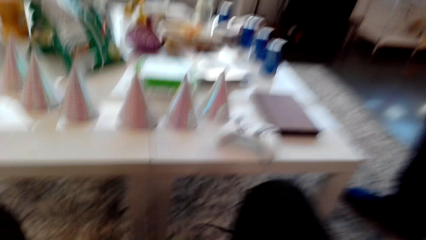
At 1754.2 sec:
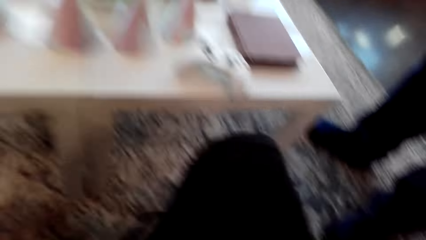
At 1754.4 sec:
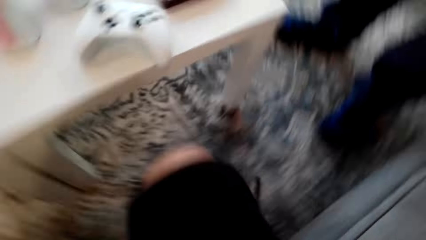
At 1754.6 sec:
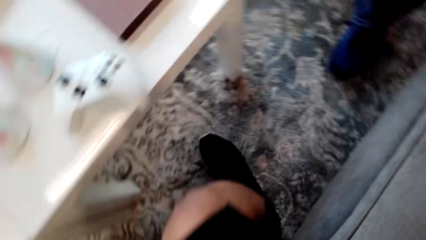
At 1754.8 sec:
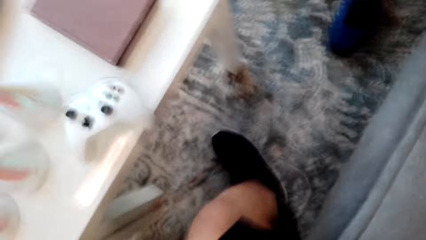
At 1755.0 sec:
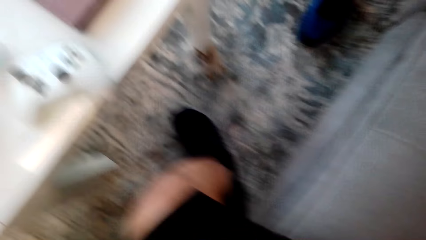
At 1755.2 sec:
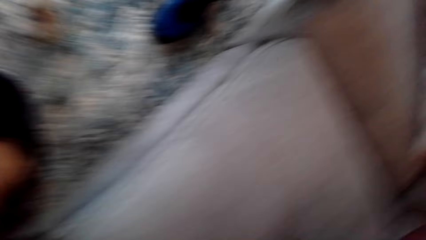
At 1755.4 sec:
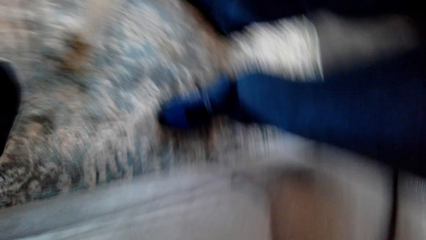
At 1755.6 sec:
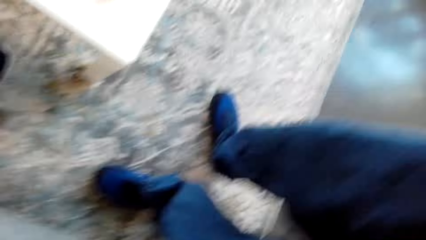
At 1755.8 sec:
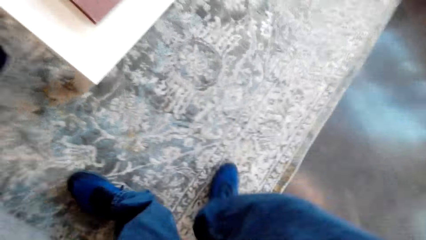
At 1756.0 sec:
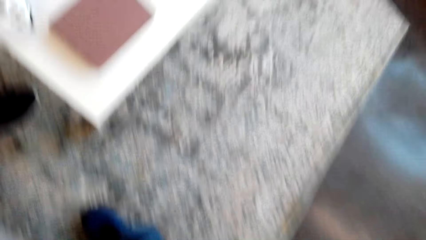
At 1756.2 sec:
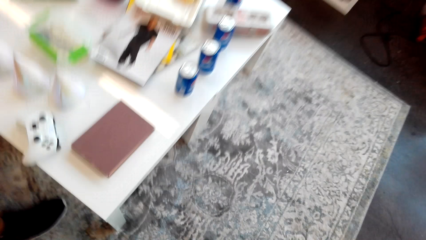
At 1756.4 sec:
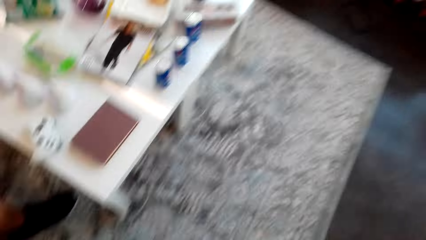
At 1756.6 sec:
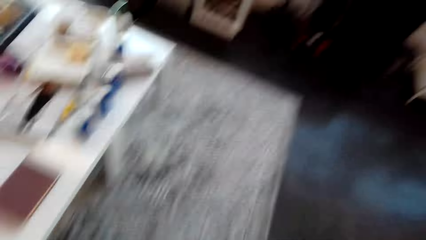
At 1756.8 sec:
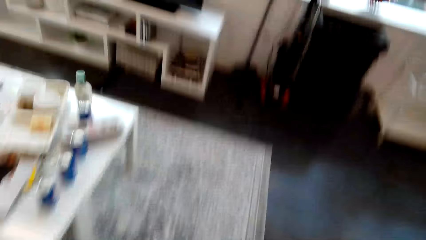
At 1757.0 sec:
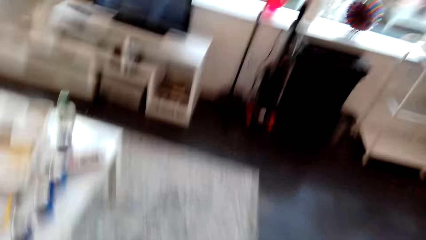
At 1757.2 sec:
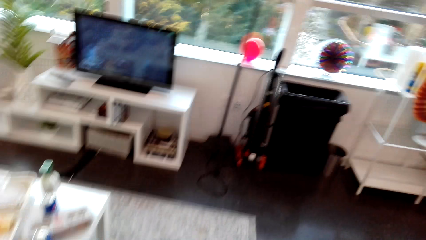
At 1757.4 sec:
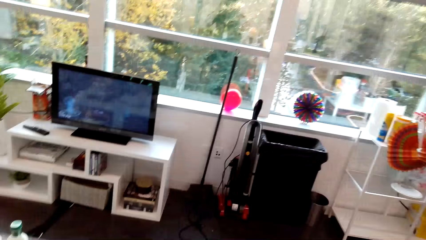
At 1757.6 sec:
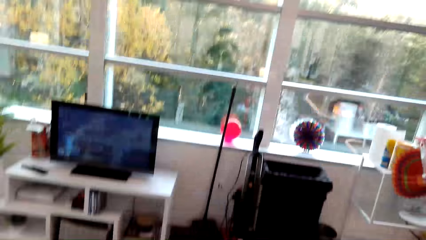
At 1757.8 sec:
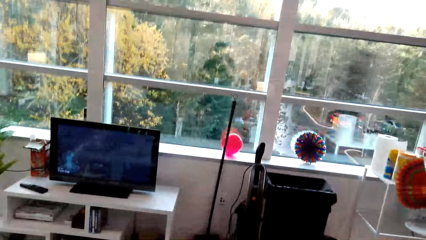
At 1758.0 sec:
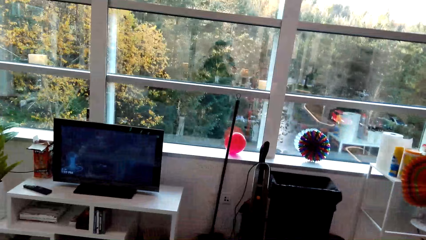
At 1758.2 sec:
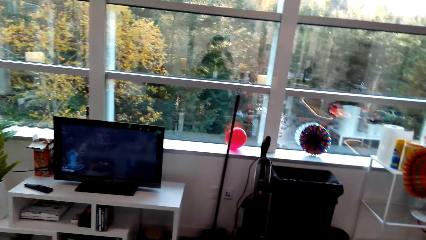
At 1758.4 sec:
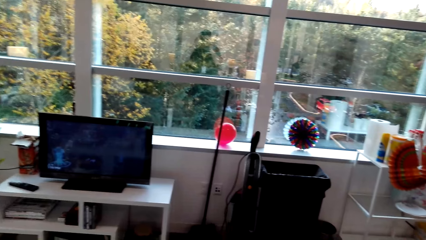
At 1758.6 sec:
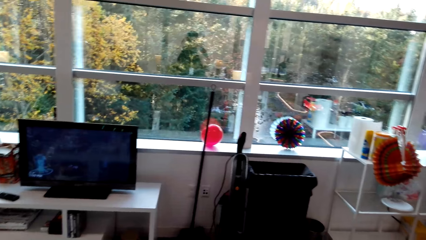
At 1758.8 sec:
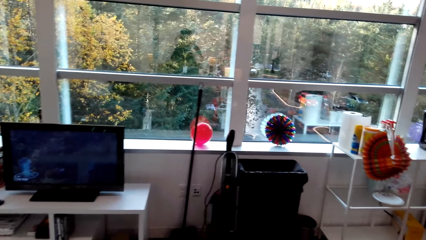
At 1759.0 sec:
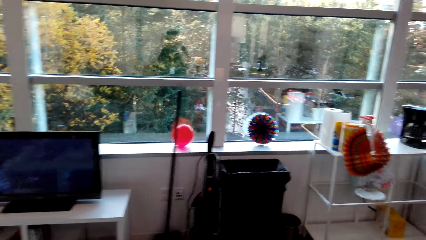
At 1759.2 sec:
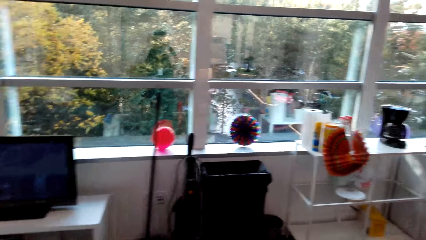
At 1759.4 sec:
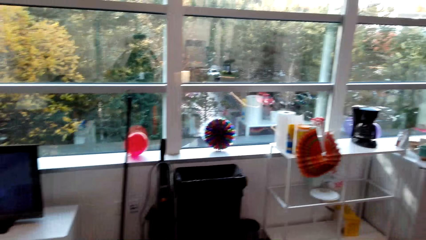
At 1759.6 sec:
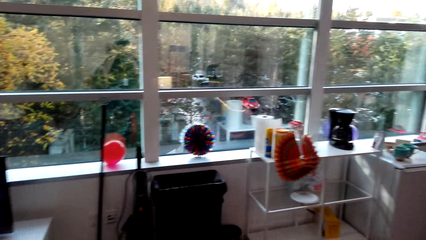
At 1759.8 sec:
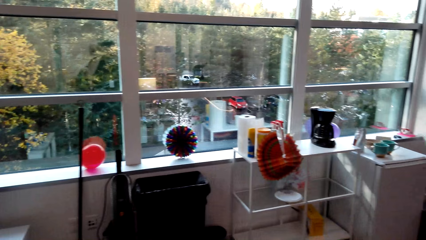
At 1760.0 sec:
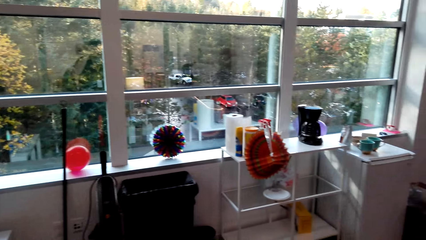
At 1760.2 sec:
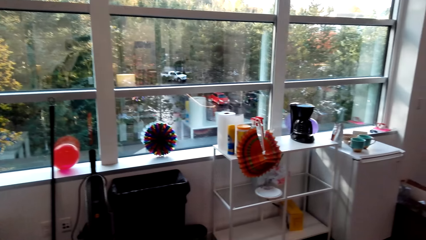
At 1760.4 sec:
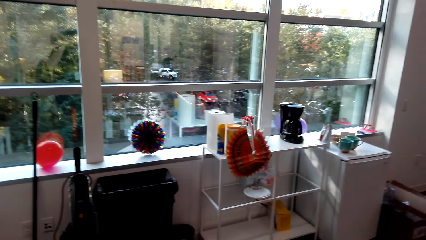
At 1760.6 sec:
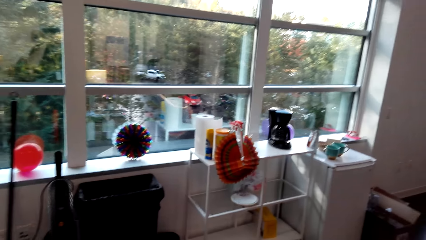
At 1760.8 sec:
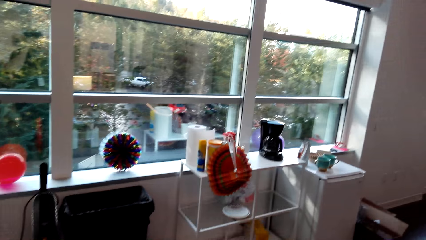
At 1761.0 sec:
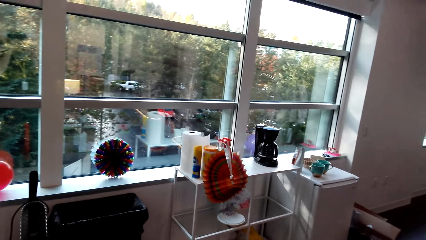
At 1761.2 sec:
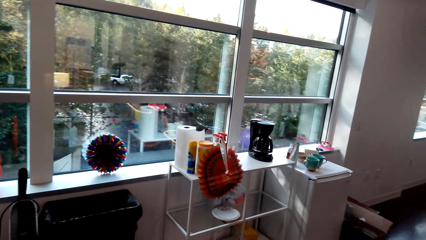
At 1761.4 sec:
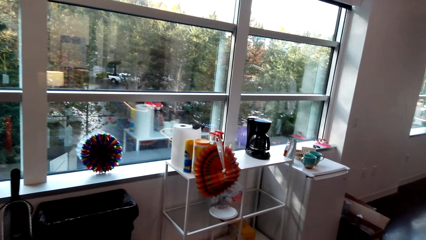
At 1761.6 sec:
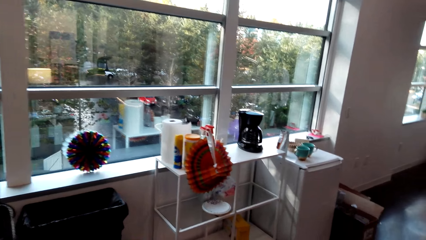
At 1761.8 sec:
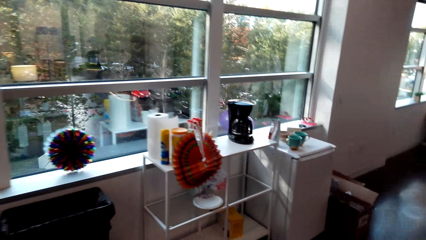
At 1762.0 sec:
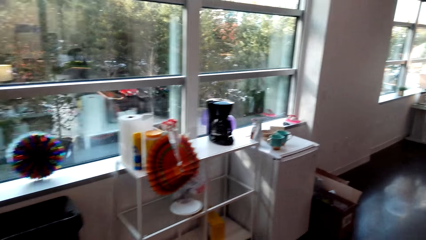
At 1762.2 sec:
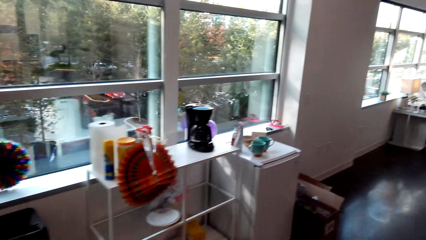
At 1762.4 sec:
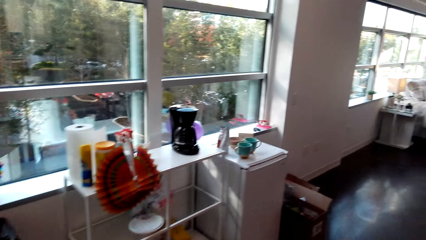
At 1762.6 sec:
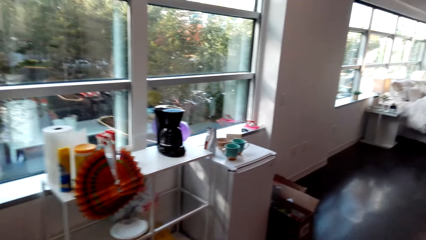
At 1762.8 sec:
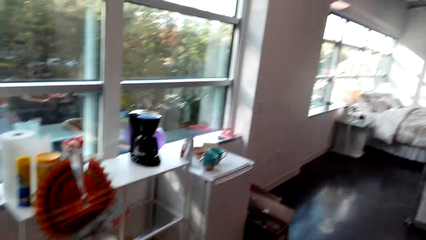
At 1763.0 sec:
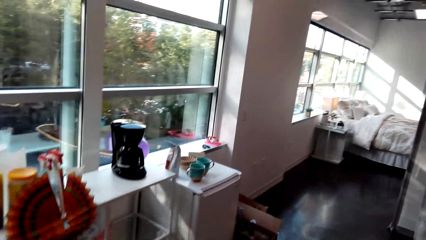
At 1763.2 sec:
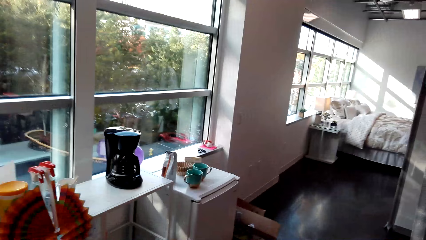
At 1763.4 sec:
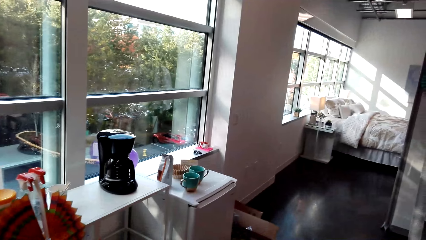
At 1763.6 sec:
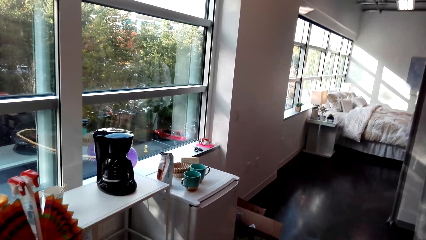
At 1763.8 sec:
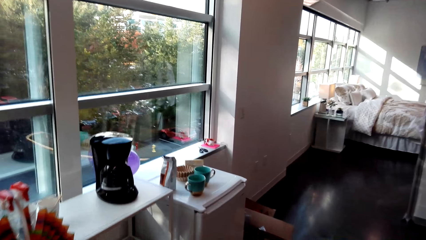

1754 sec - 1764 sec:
The camera wearer holds a camera. They stand up. They walk in the house. They look at the television. They look at the window. They look at the refrigerator.
